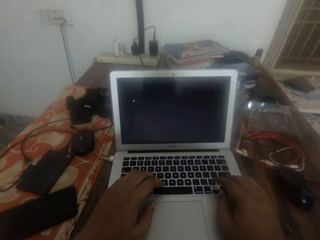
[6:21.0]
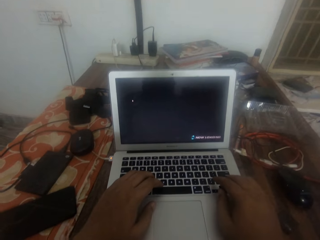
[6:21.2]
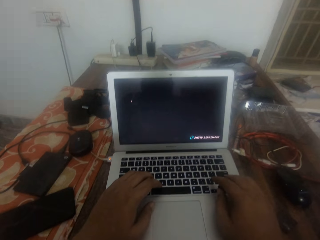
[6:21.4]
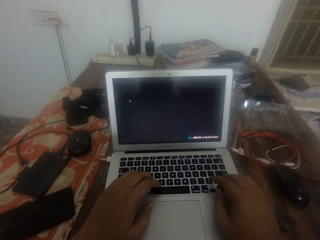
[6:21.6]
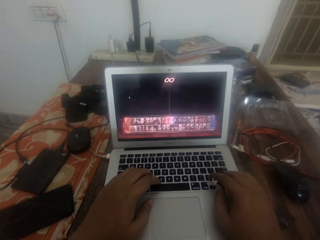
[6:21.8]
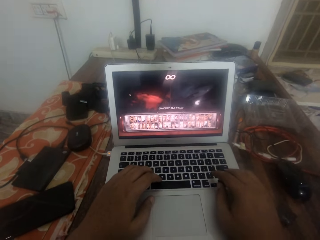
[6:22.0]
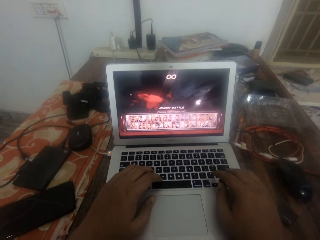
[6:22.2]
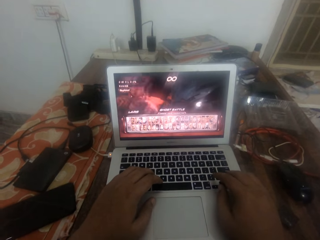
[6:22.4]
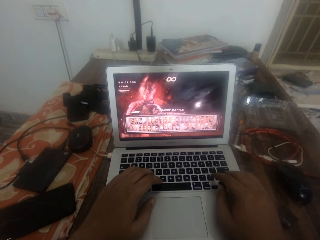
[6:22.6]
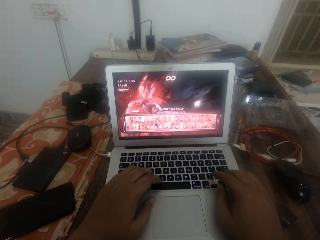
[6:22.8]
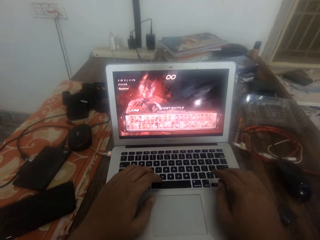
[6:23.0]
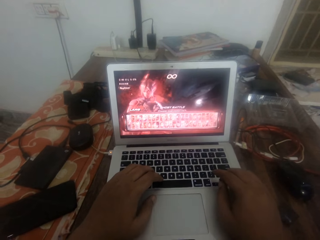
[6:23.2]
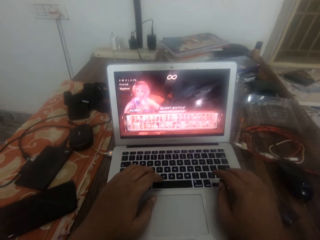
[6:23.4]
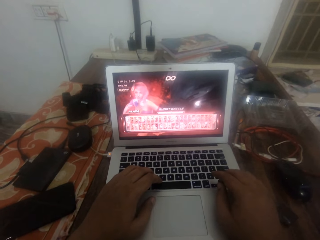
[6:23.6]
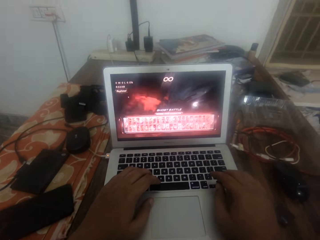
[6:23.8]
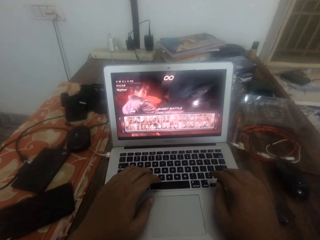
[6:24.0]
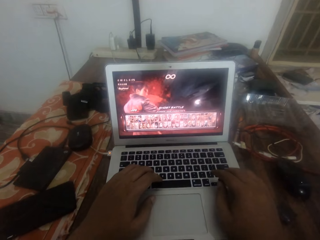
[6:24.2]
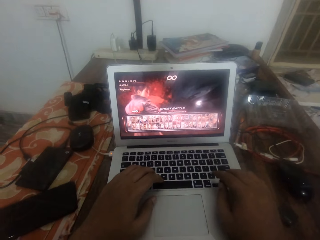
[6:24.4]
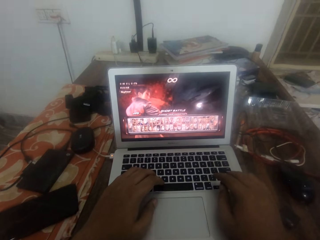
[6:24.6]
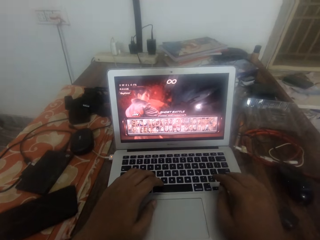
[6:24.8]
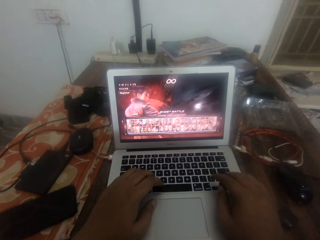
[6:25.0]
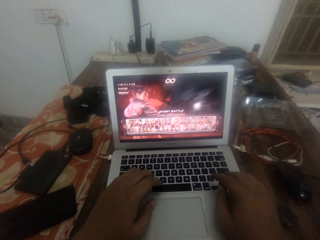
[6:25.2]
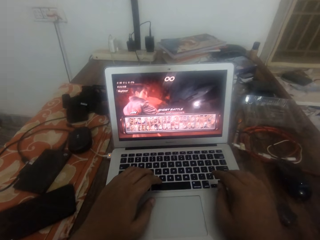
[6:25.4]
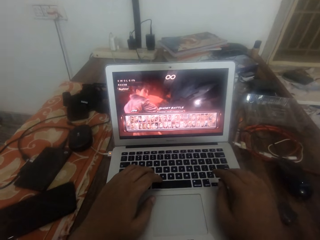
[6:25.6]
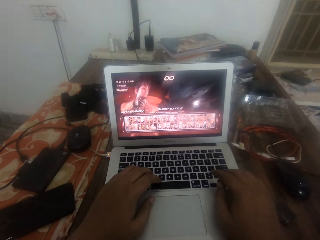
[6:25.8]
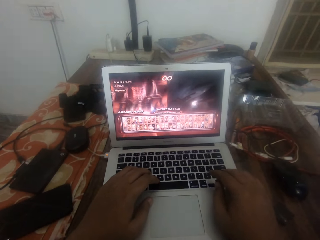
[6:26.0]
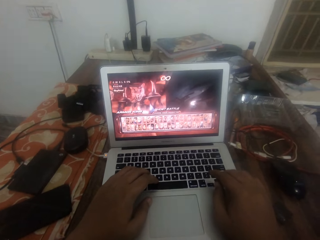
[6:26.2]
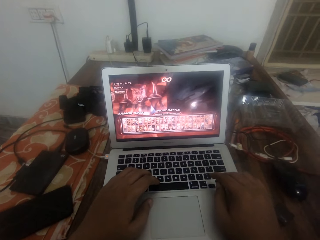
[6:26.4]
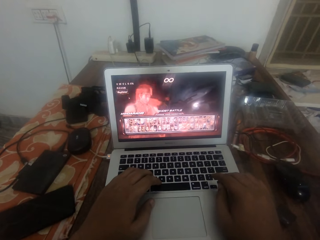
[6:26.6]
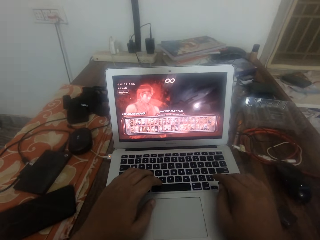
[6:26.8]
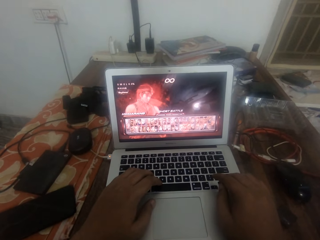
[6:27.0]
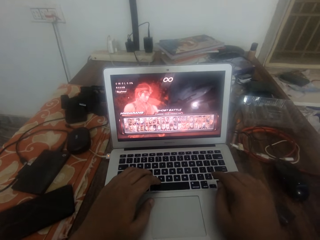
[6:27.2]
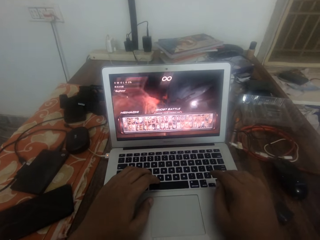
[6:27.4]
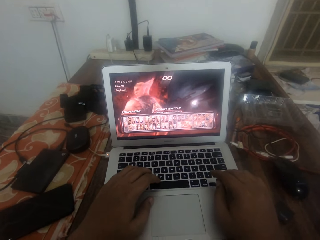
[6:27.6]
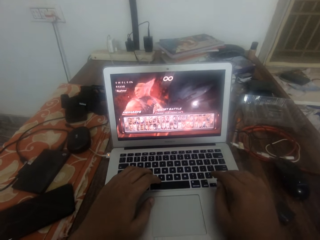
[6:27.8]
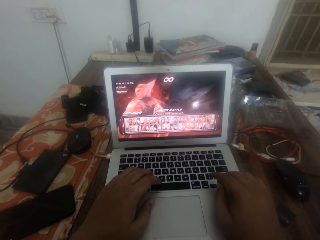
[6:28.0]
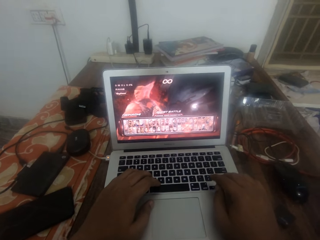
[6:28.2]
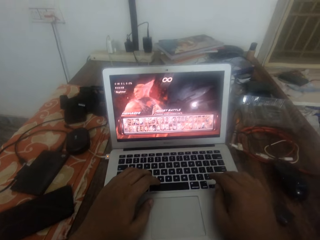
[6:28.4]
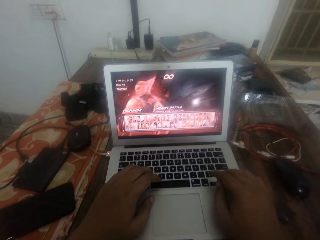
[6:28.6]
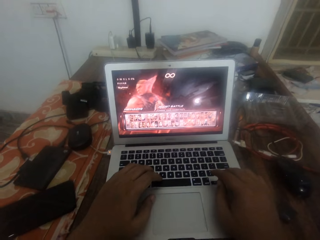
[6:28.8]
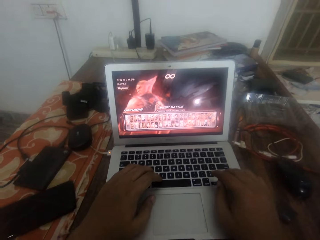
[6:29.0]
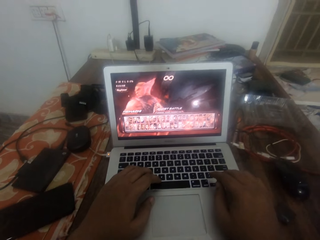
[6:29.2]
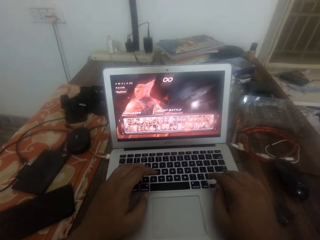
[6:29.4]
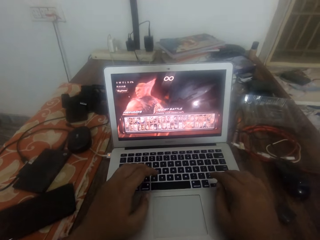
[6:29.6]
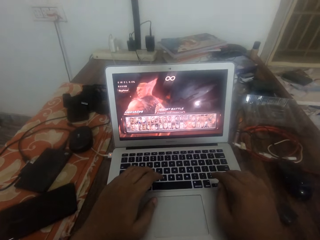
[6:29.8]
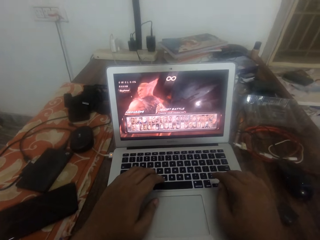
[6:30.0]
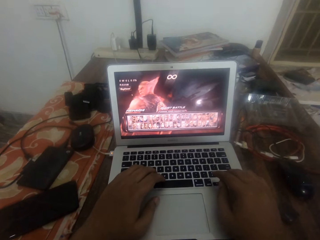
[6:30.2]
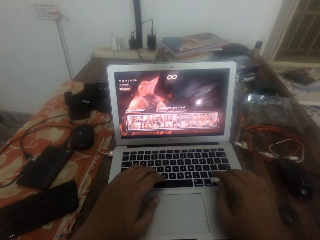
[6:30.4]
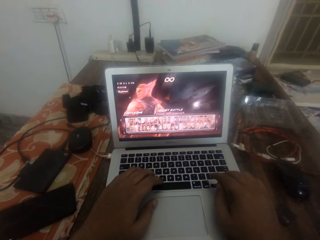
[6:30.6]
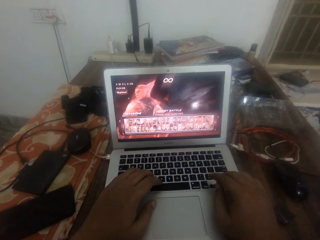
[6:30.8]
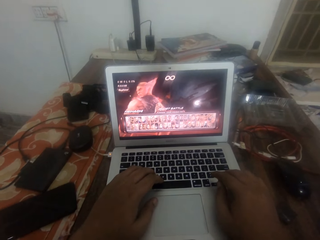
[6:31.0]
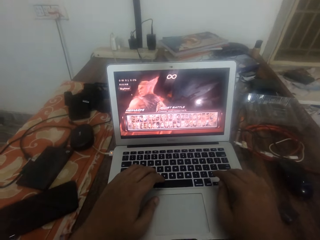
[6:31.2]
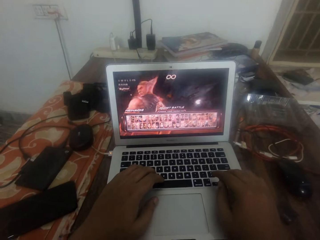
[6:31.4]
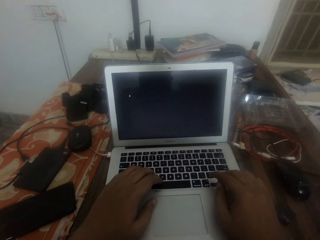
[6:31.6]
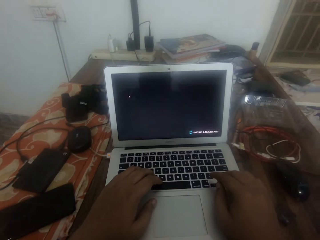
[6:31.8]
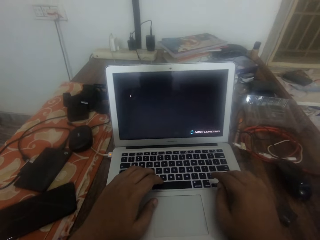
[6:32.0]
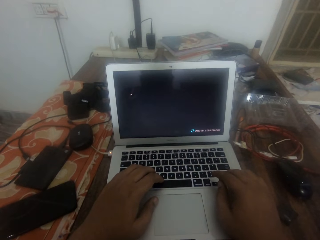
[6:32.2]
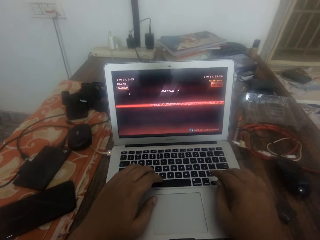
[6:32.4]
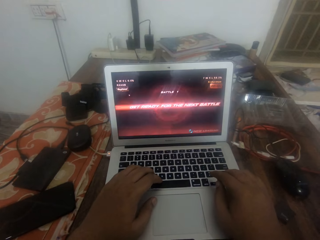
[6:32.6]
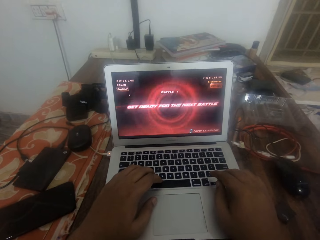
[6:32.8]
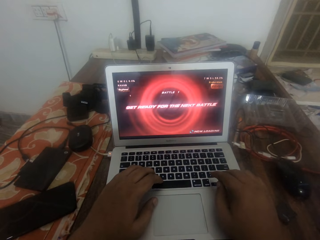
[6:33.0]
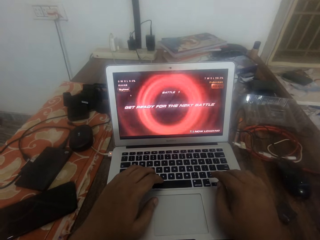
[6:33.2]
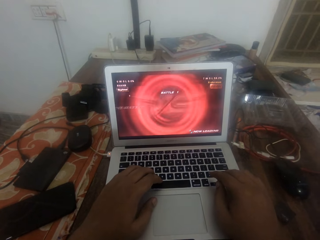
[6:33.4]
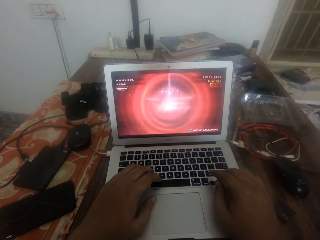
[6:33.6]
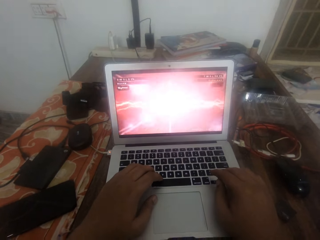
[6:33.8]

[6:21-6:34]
The camera wearer searches for a battle star on the video game. They select the battle star on the video game.

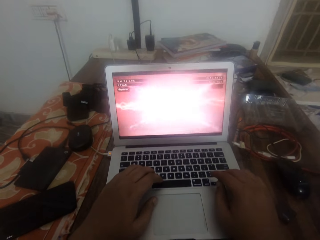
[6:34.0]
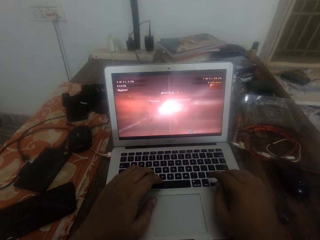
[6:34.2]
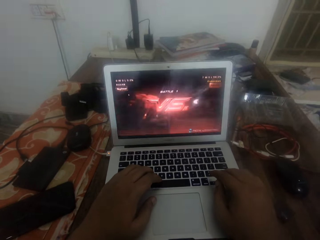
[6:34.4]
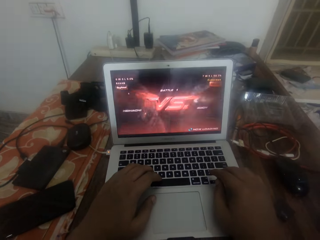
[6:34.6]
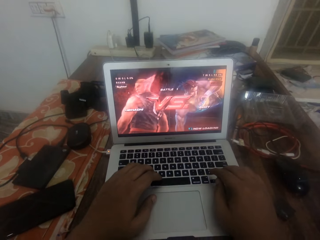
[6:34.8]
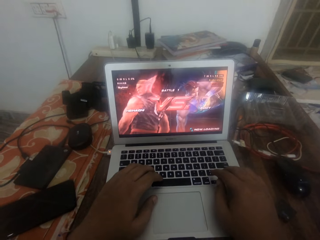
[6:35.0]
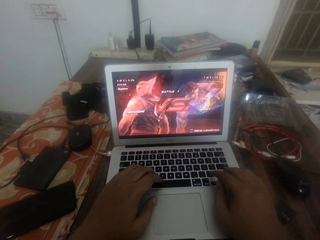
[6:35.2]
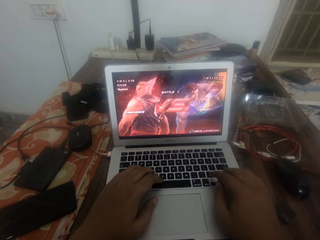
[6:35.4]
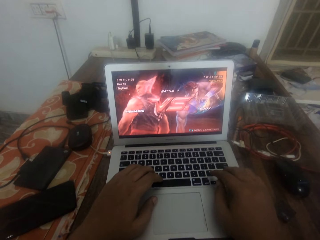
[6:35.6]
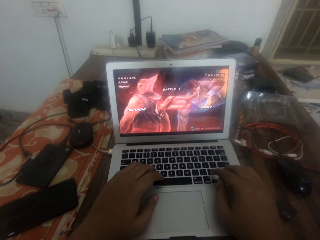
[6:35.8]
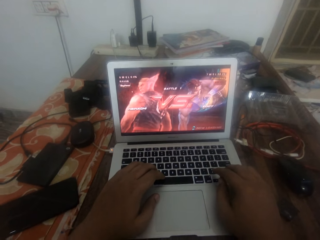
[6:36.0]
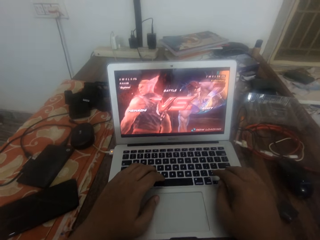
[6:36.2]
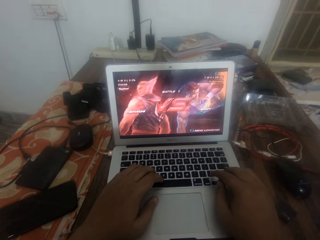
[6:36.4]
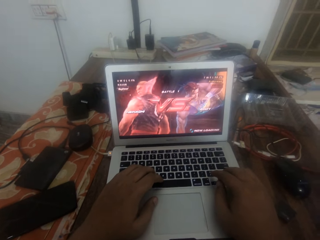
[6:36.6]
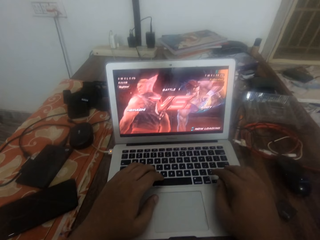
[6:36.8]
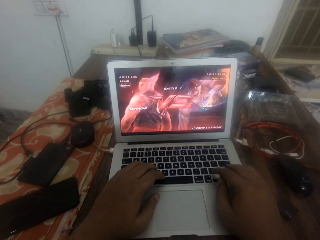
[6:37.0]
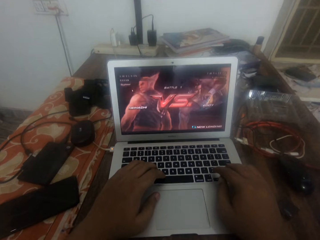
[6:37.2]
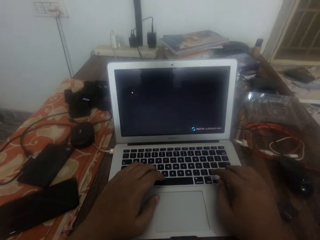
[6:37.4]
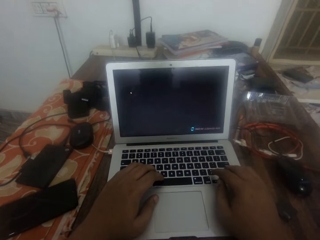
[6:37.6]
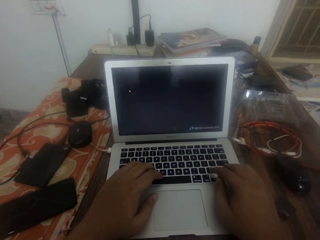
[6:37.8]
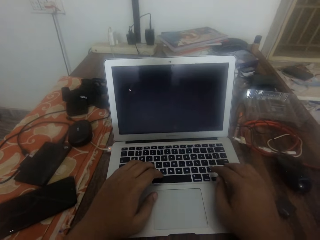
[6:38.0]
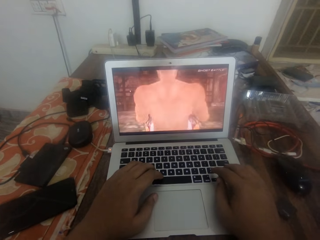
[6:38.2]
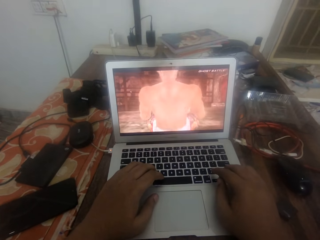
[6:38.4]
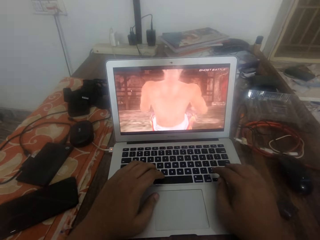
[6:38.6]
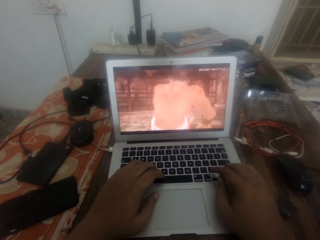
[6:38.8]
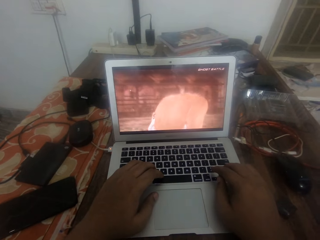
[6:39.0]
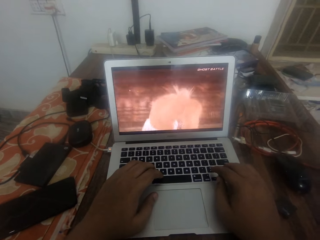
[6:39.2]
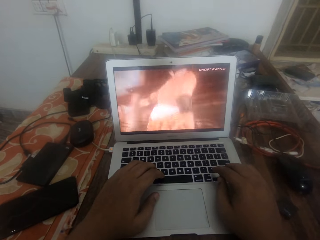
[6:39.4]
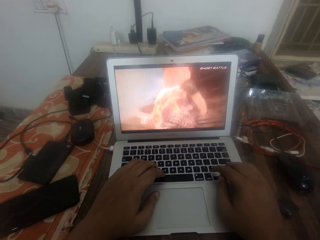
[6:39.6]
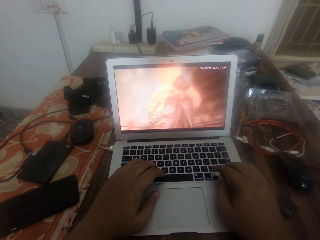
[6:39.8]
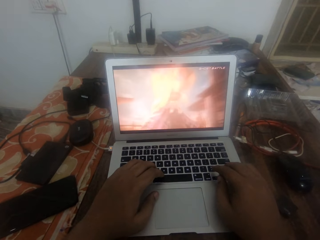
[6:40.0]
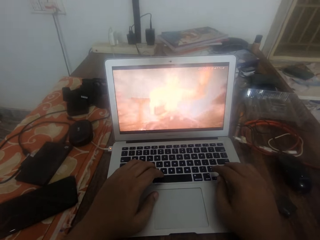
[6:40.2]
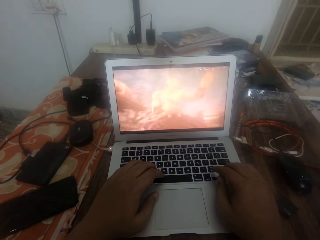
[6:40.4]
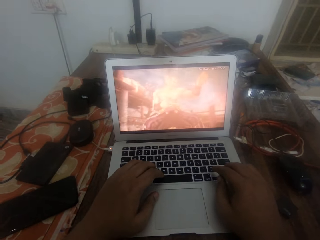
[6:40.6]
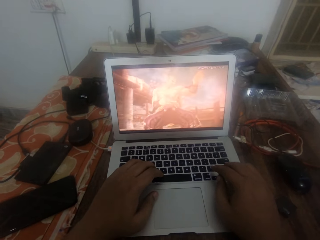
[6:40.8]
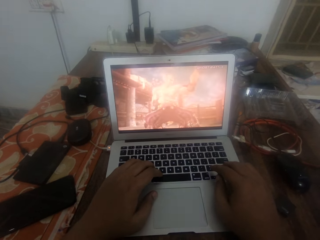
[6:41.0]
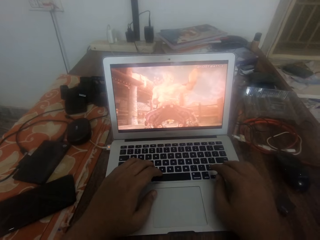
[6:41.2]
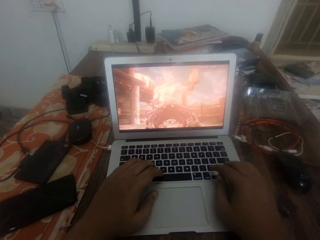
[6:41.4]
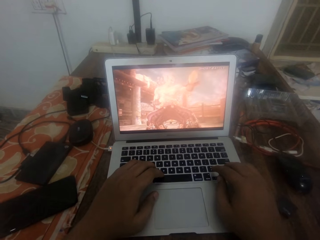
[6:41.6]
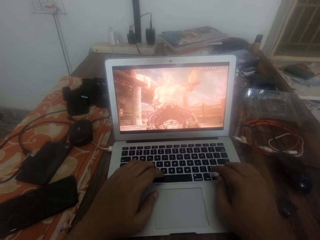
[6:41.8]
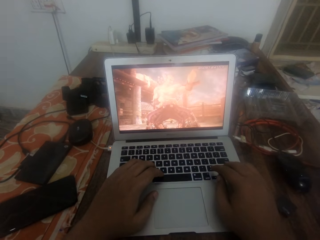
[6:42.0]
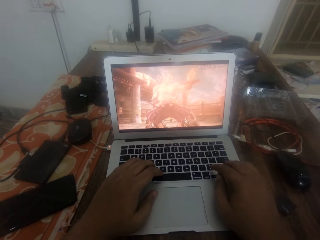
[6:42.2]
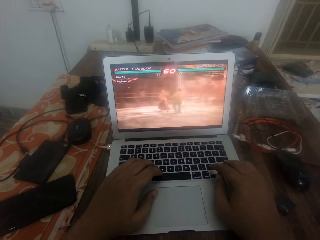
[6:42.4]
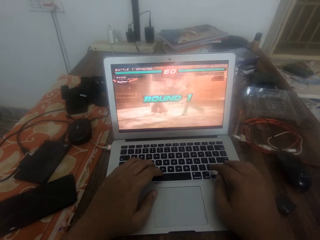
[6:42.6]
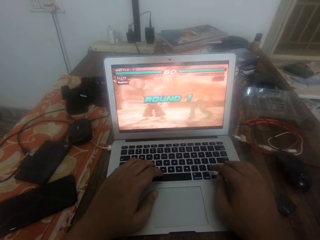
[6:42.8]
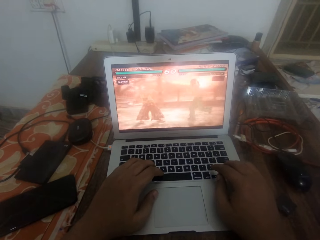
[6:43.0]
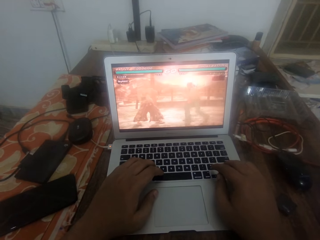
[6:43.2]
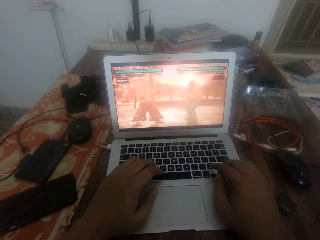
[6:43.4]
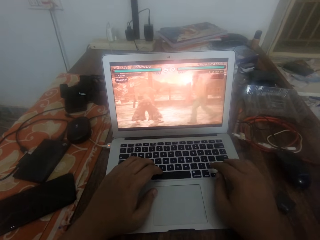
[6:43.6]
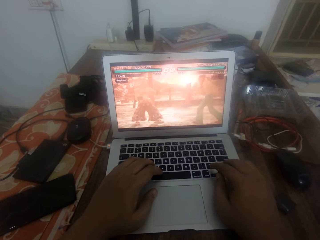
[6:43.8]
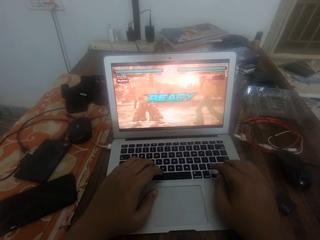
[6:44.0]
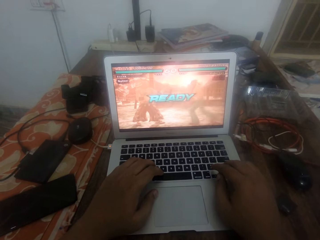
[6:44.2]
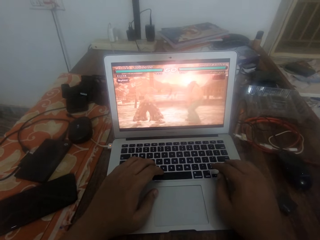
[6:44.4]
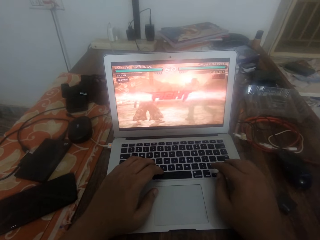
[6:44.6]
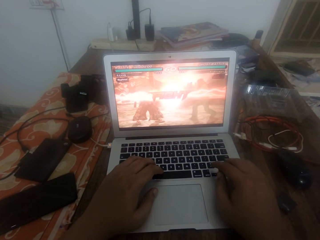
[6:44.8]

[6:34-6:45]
The camera wearer watches a video of a game on the laptop. They play a game on the laptop.
